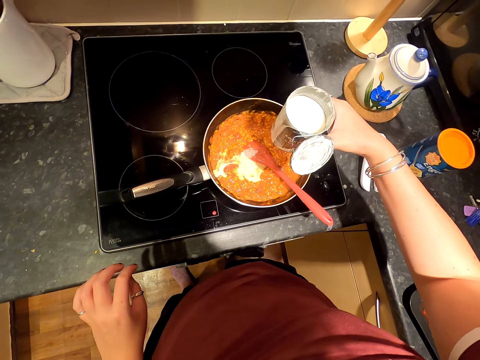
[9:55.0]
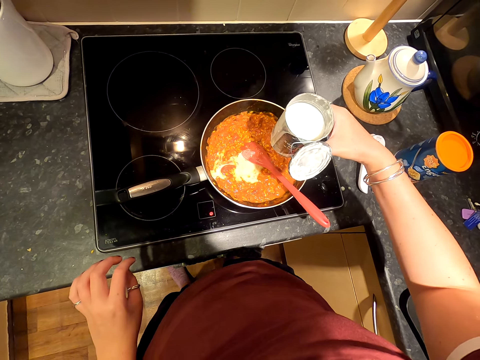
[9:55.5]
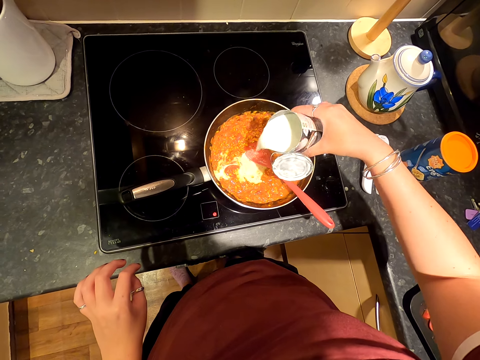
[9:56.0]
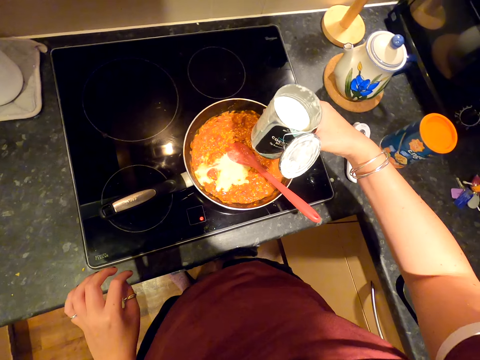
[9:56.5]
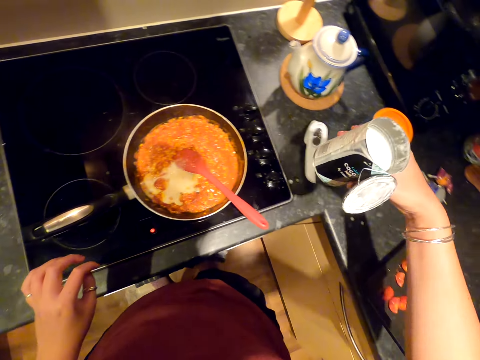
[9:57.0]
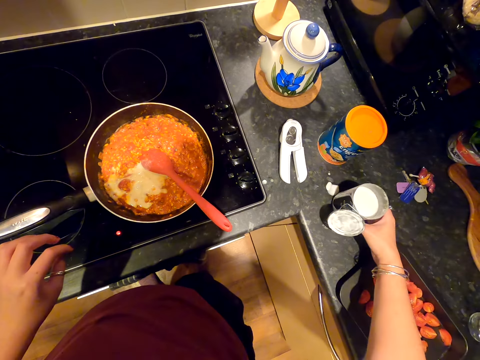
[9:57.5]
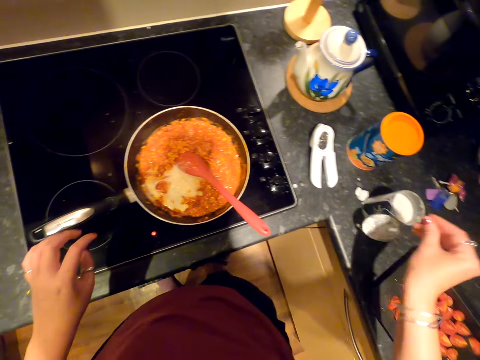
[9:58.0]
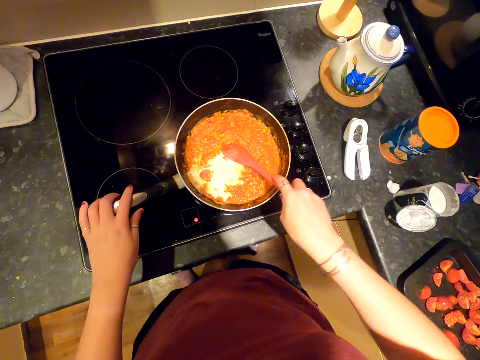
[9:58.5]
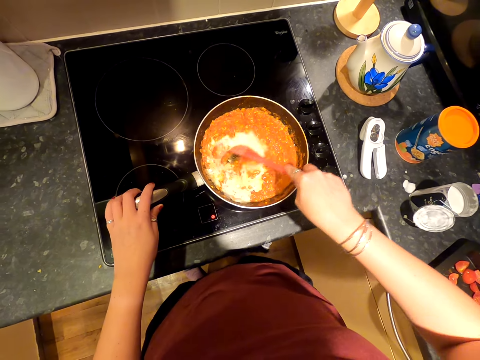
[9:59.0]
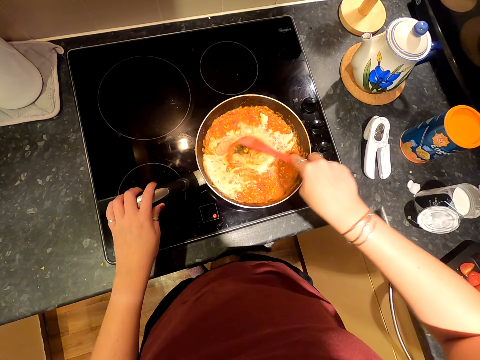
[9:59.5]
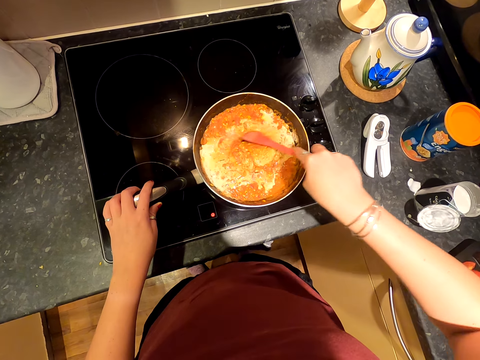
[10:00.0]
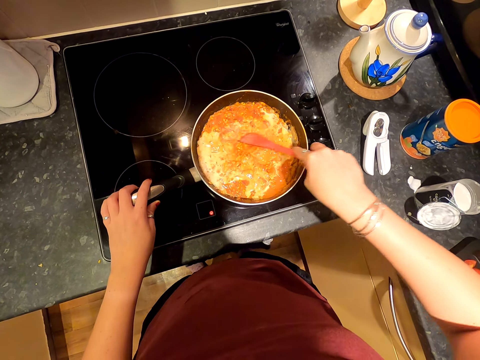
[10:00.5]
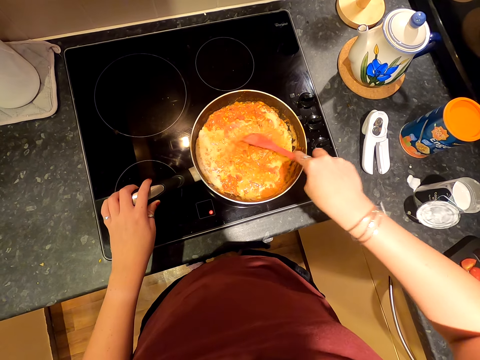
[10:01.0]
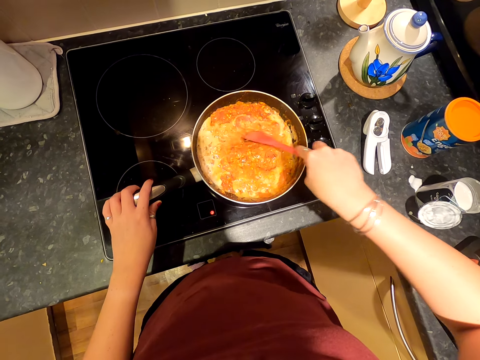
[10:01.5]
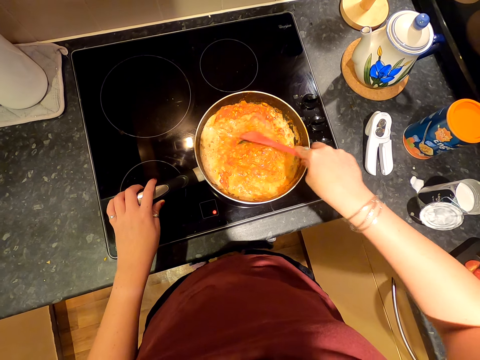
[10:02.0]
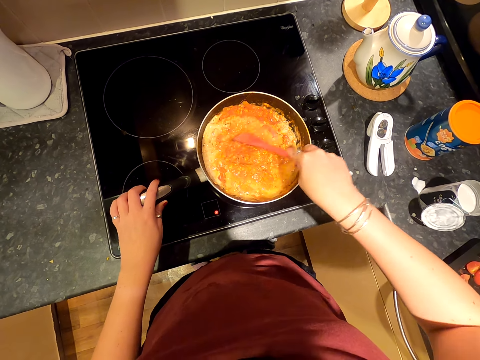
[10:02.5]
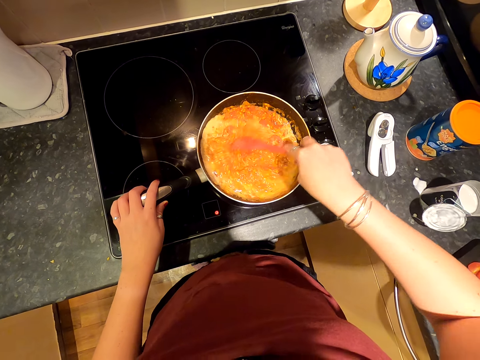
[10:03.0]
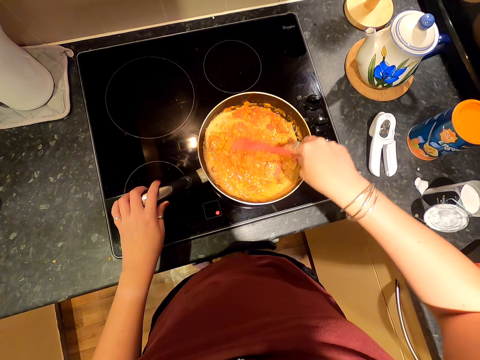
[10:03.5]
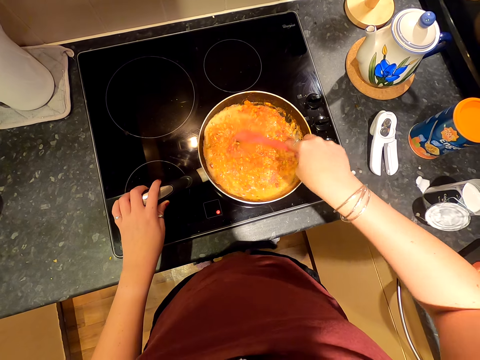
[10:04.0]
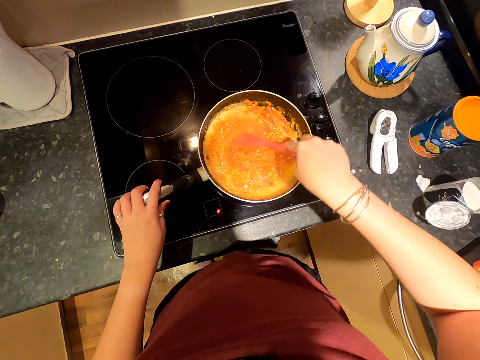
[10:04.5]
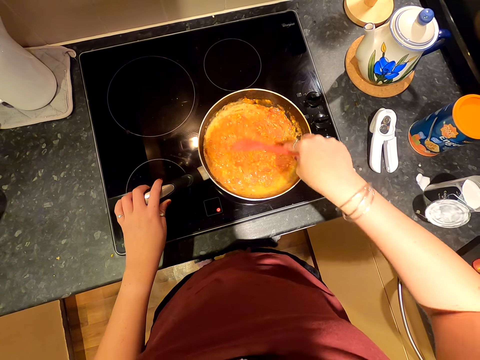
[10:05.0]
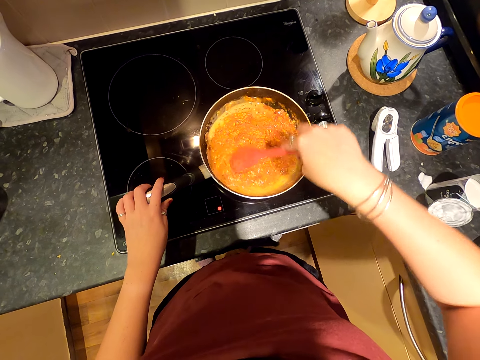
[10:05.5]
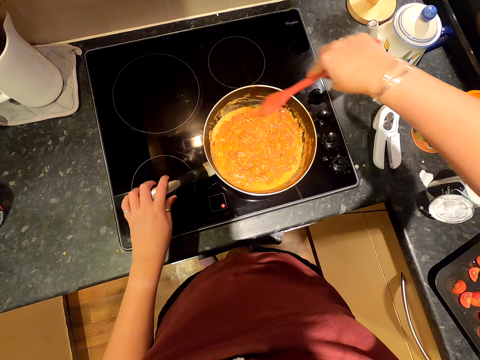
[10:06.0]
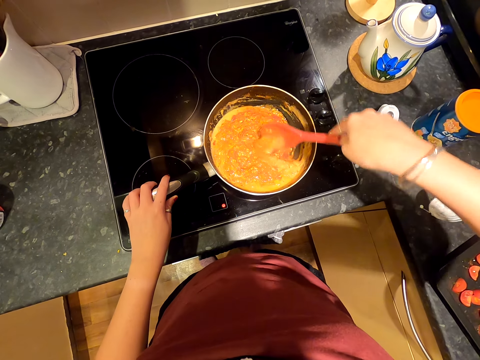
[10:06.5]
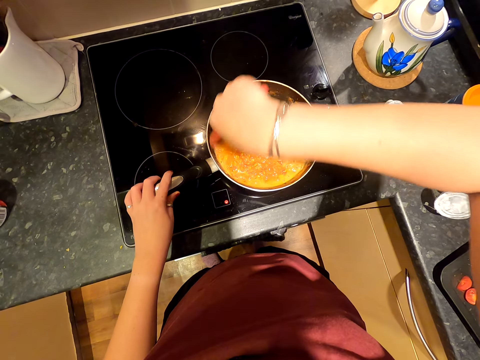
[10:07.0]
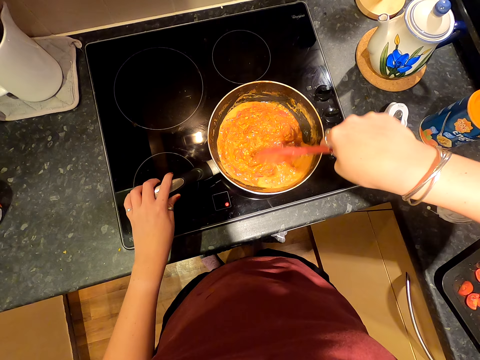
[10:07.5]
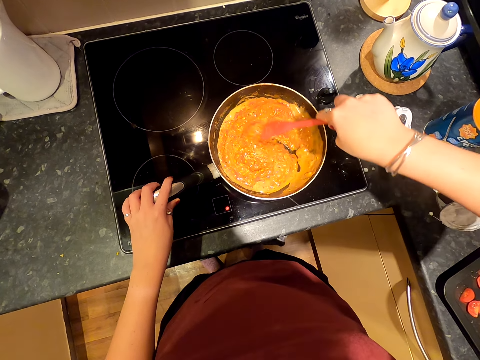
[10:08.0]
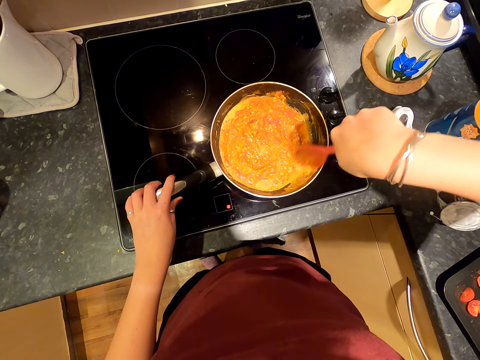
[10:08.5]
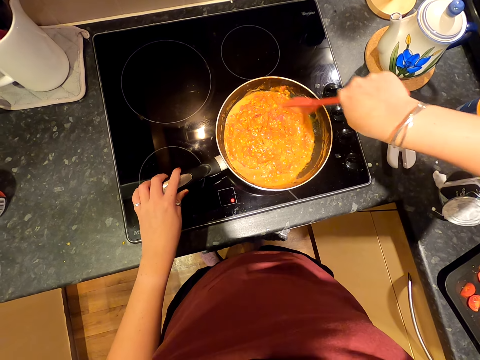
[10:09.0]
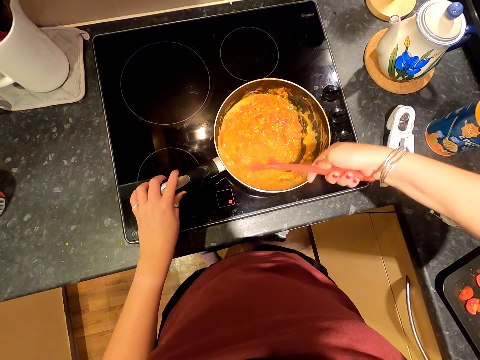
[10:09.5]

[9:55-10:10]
The camera wearer pours milk in the pot. They put down the milk can. They stir the food in the pot.

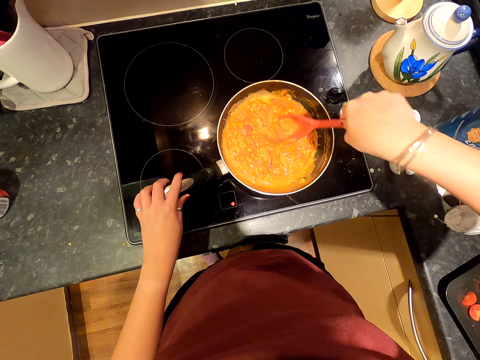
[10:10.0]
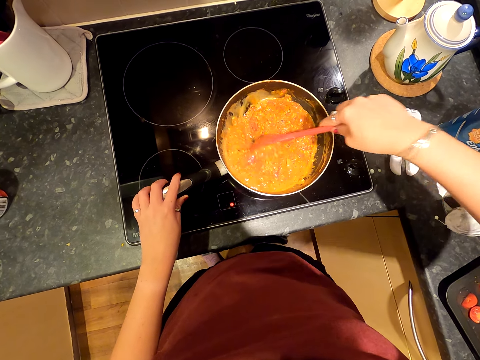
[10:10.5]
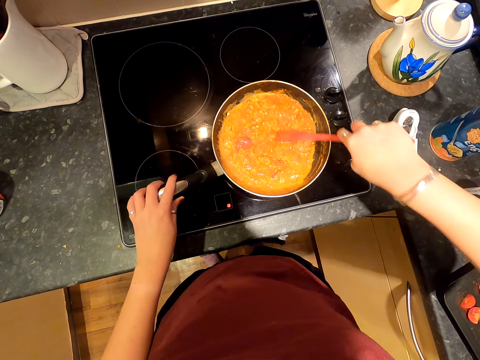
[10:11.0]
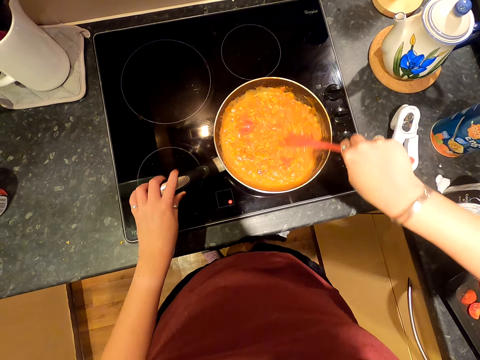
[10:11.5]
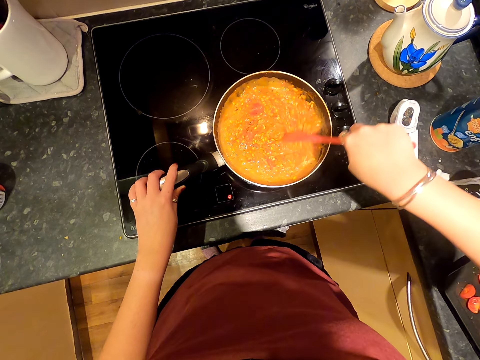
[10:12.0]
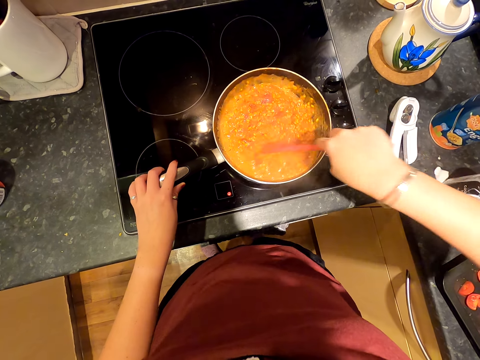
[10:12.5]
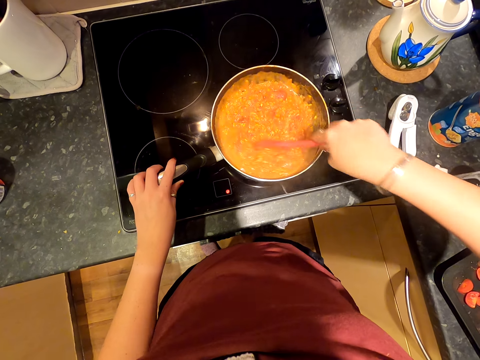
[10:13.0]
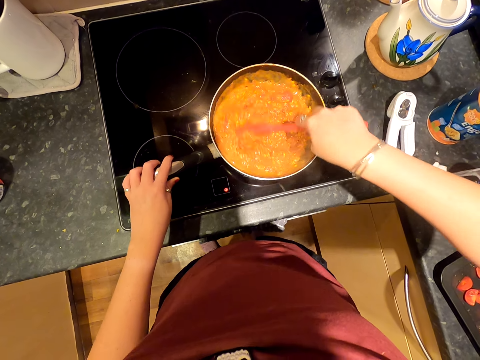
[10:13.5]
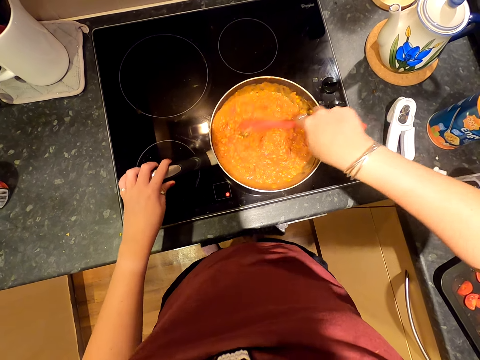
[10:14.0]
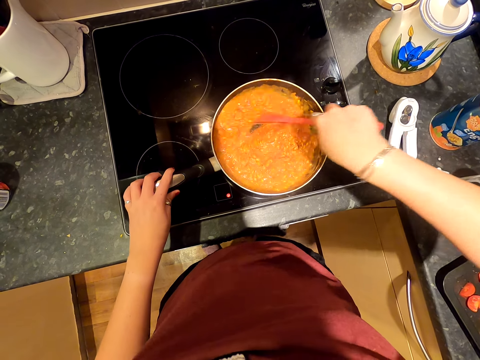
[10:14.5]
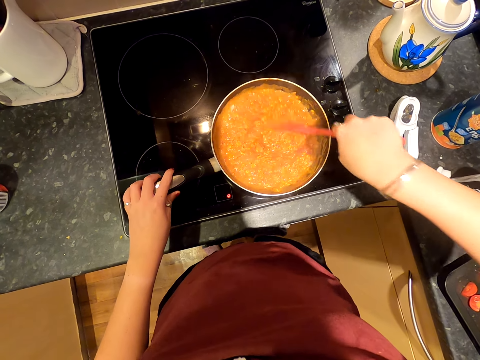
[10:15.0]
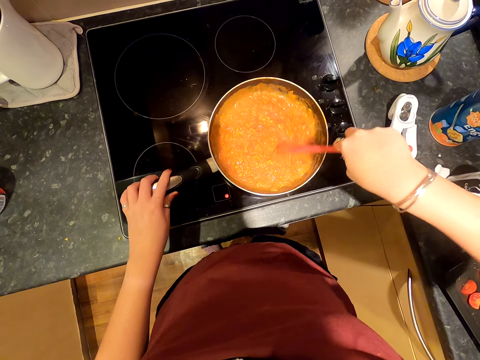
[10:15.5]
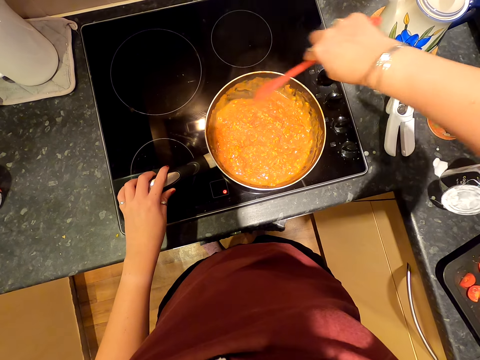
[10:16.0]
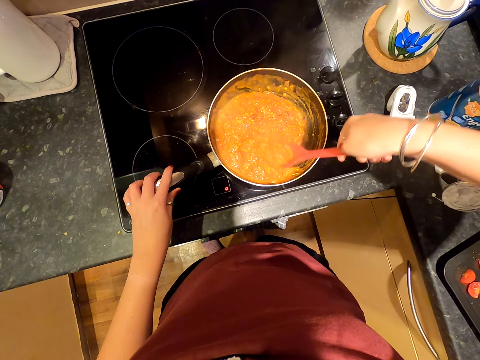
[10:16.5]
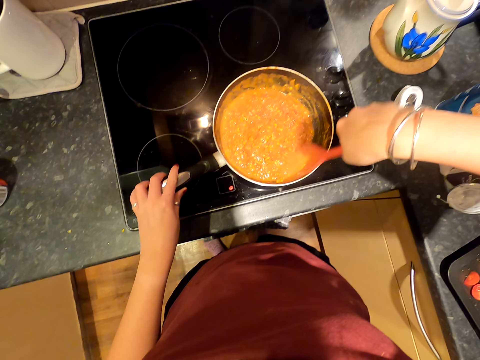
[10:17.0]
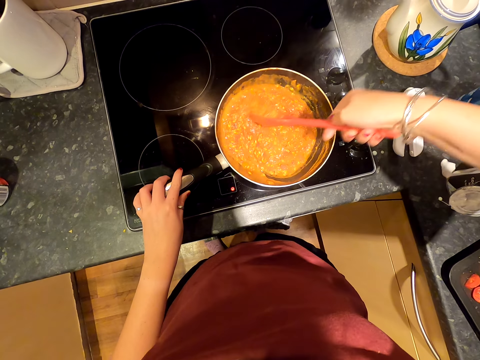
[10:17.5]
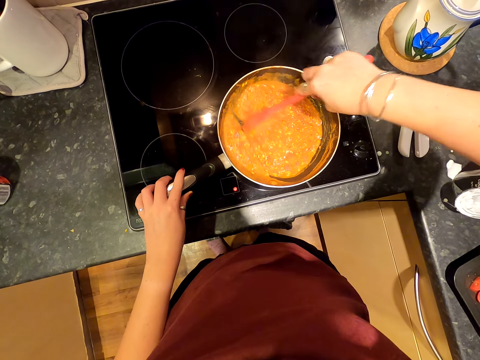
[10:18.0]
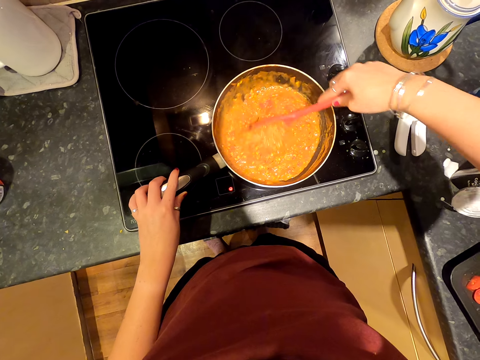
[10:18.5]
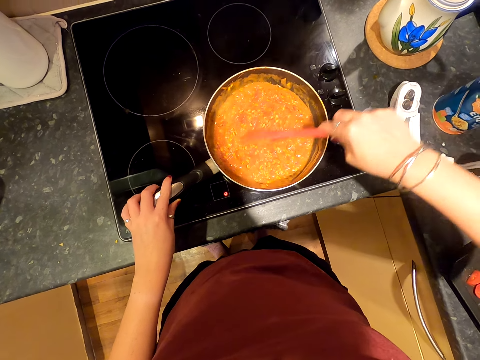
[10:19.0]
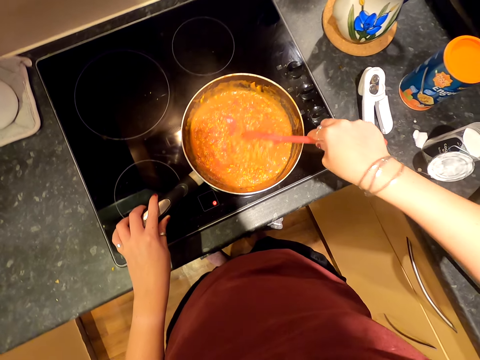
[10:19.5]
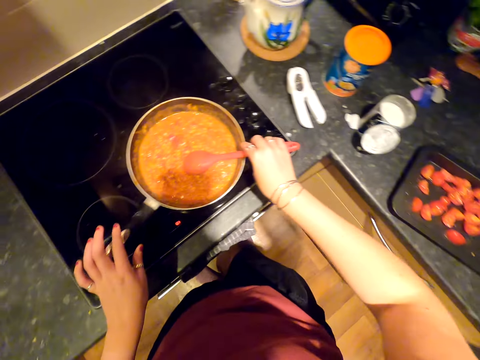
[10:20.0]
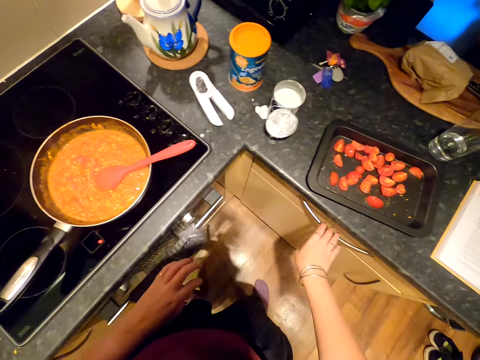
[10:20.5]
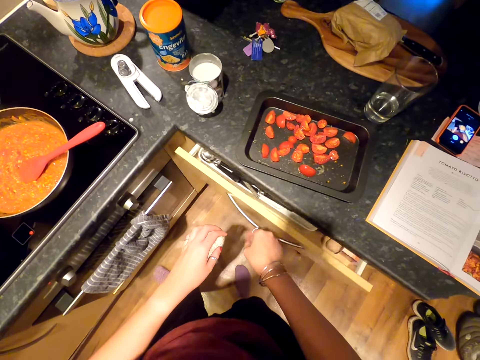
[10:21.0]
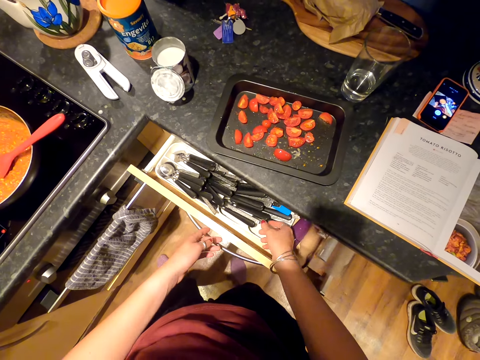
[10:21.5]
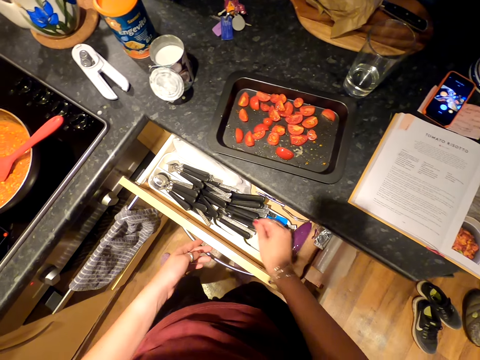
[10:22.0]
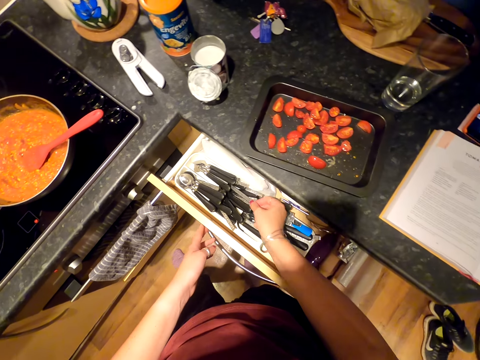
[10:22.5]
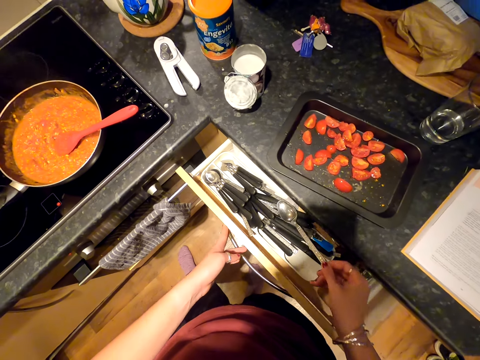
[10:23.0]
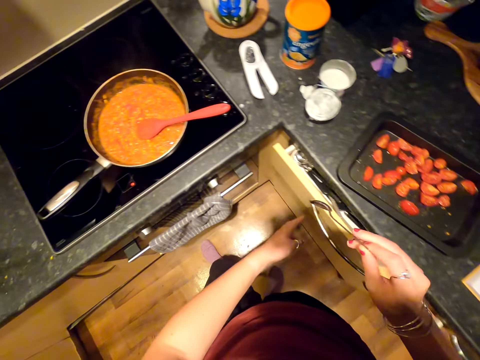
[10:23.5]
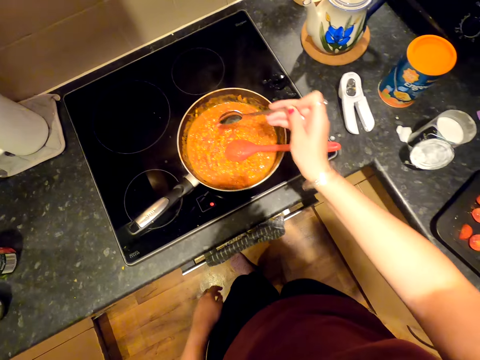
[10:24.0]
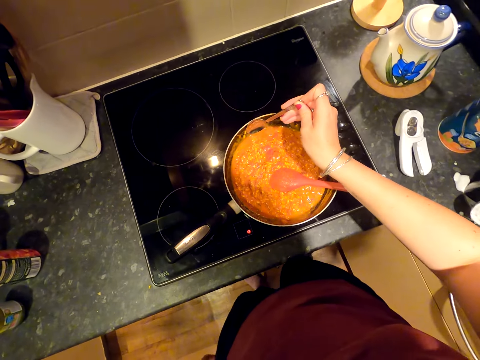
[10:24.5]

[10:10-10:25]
The camera wearer turns around. They open the drawer. They pick up a spoon.
